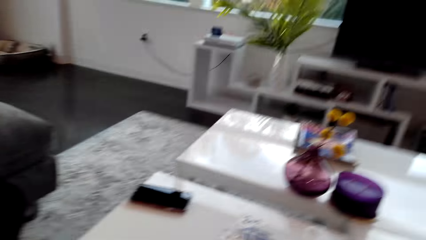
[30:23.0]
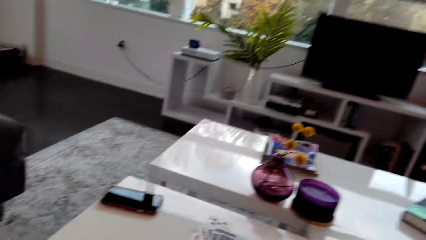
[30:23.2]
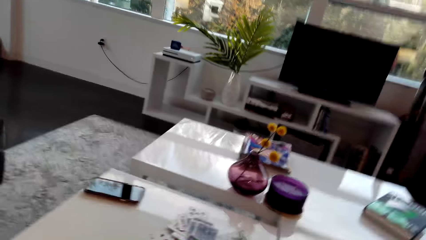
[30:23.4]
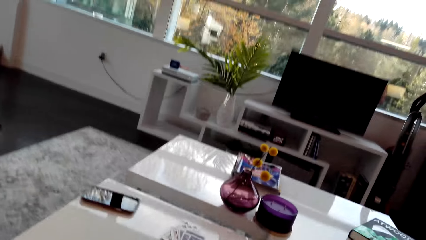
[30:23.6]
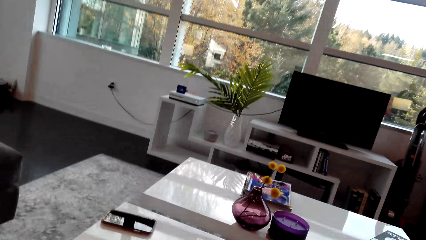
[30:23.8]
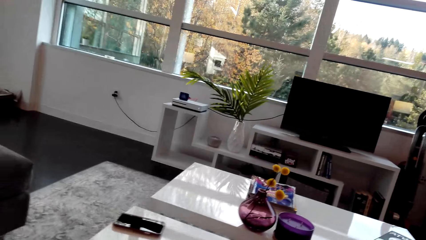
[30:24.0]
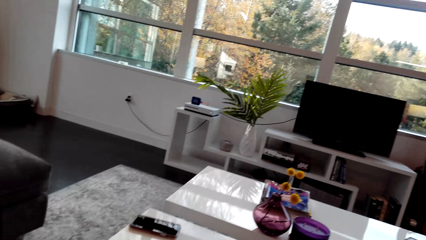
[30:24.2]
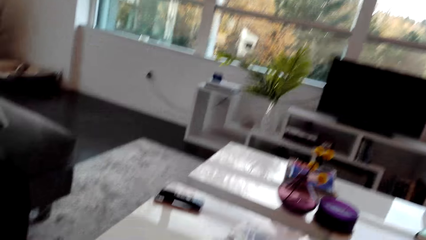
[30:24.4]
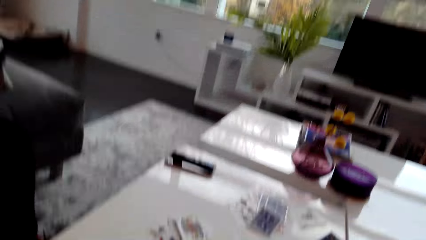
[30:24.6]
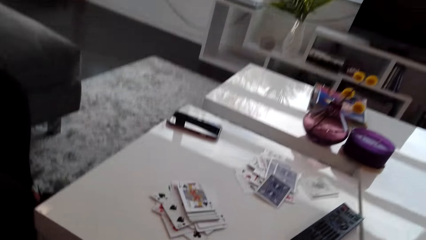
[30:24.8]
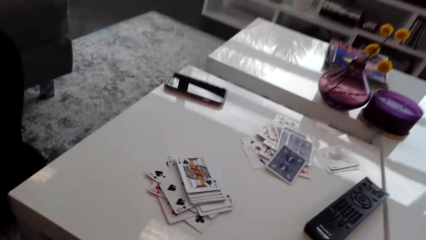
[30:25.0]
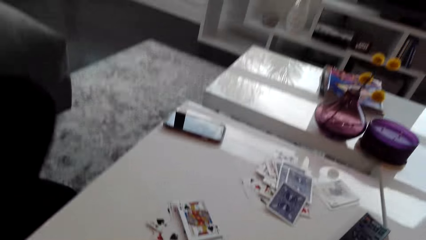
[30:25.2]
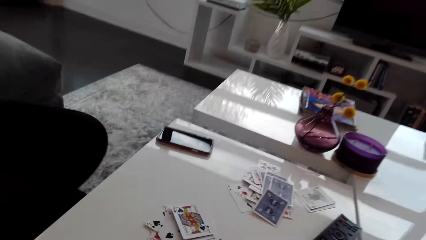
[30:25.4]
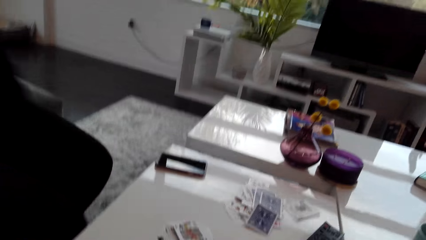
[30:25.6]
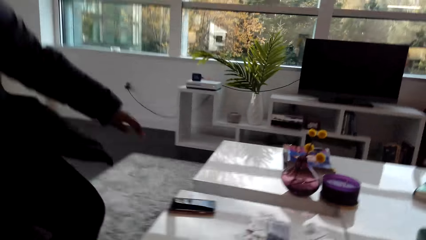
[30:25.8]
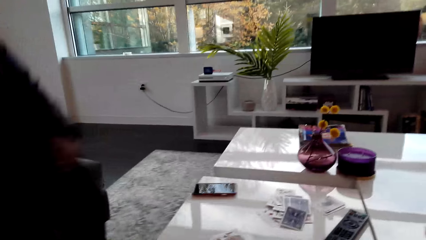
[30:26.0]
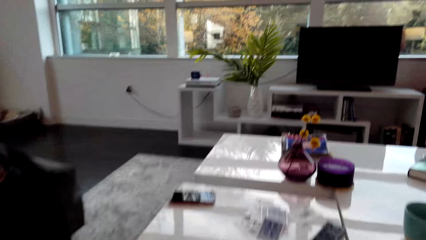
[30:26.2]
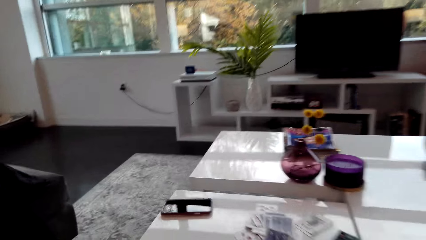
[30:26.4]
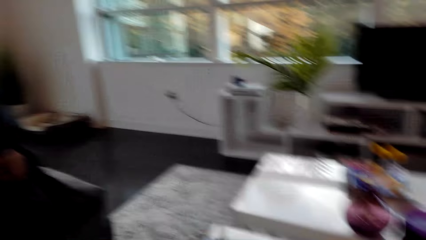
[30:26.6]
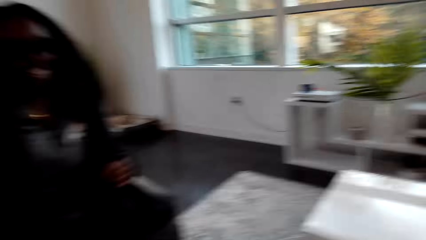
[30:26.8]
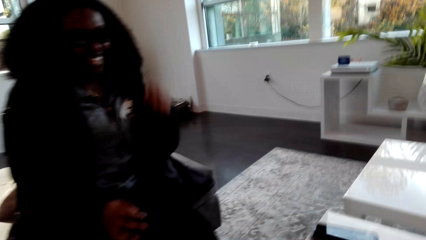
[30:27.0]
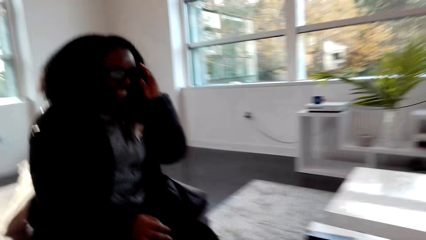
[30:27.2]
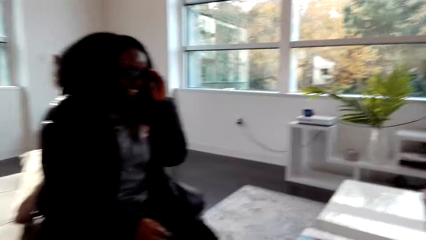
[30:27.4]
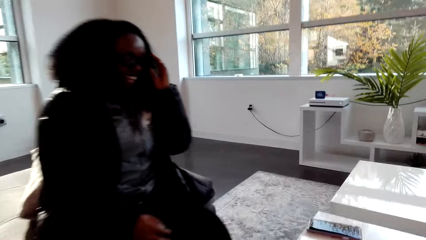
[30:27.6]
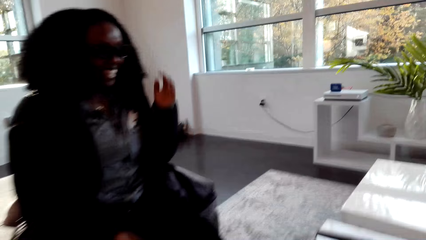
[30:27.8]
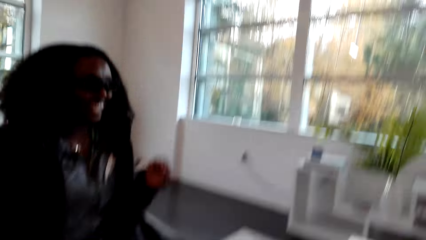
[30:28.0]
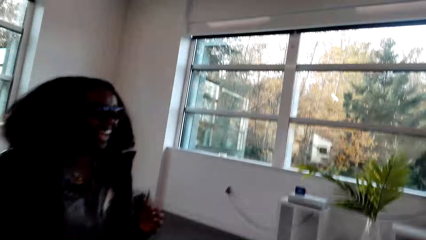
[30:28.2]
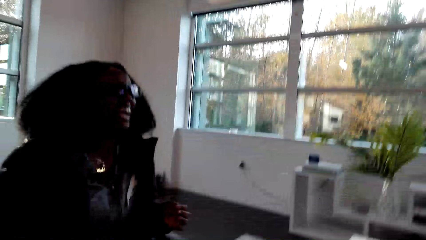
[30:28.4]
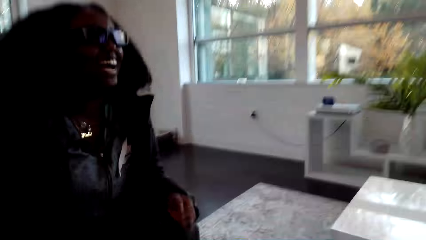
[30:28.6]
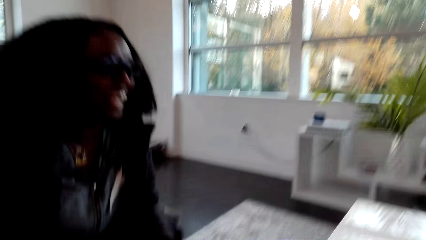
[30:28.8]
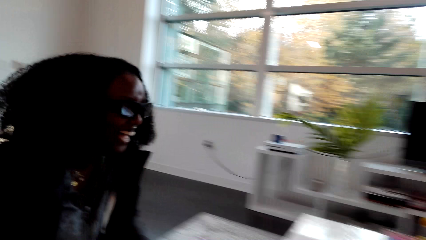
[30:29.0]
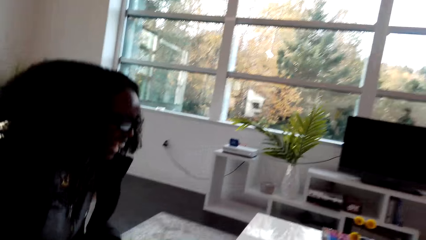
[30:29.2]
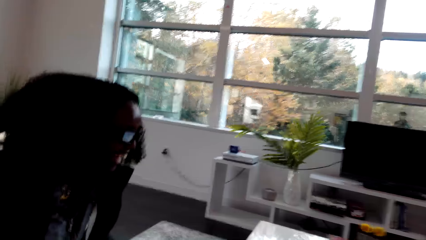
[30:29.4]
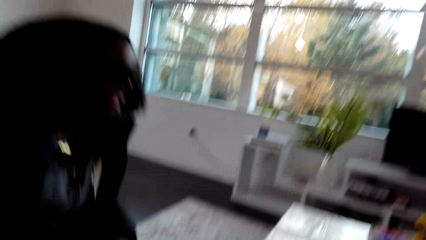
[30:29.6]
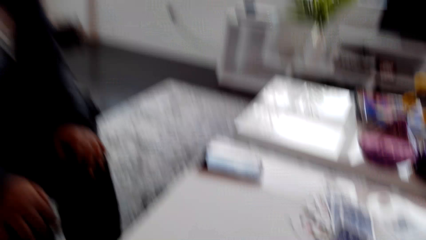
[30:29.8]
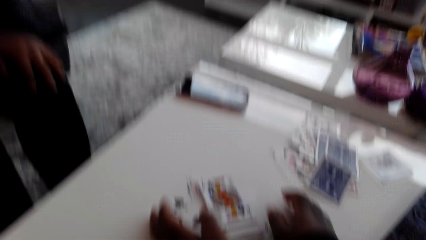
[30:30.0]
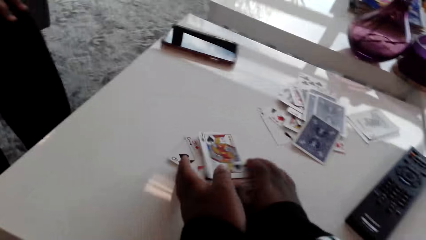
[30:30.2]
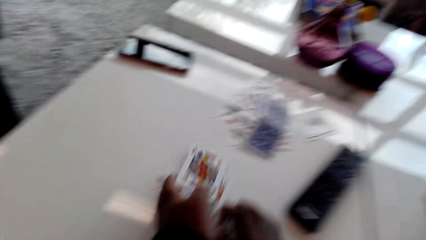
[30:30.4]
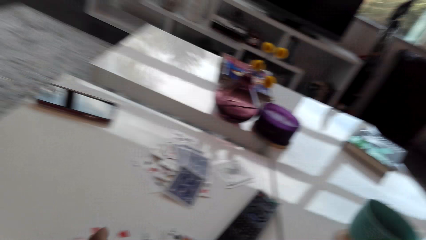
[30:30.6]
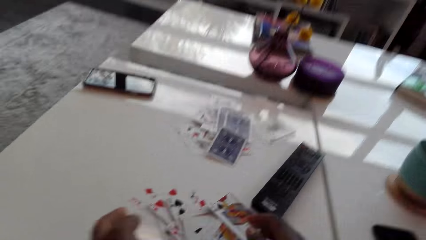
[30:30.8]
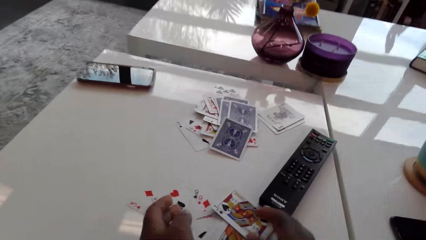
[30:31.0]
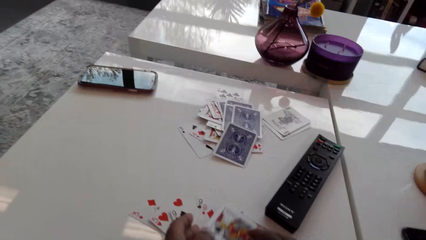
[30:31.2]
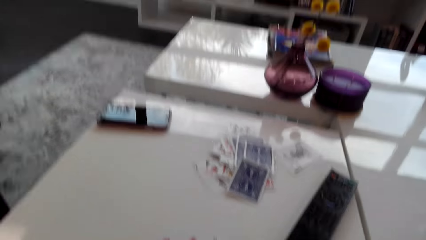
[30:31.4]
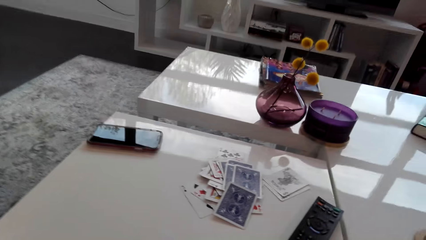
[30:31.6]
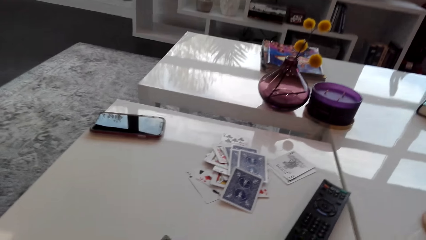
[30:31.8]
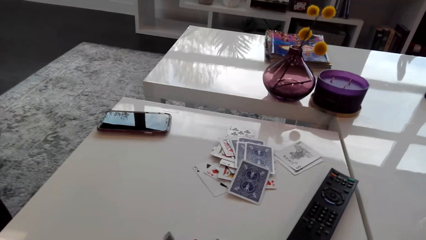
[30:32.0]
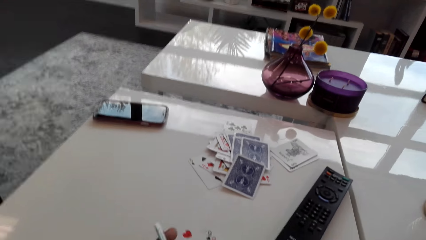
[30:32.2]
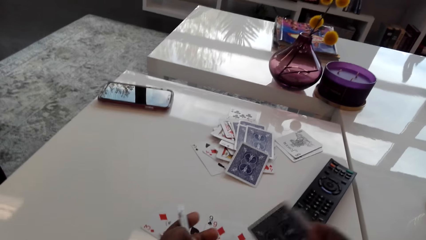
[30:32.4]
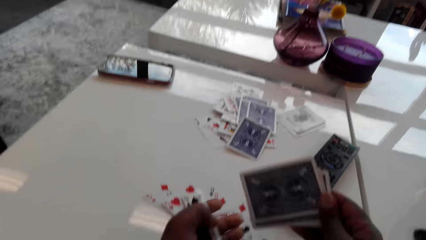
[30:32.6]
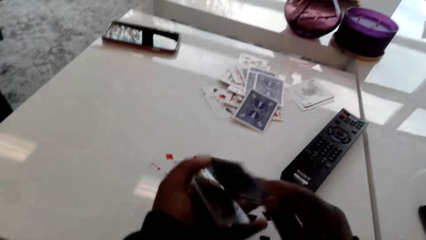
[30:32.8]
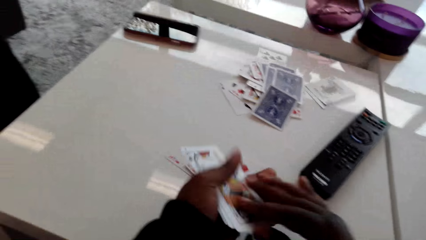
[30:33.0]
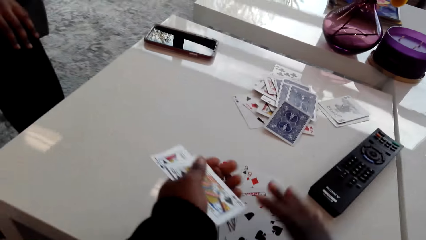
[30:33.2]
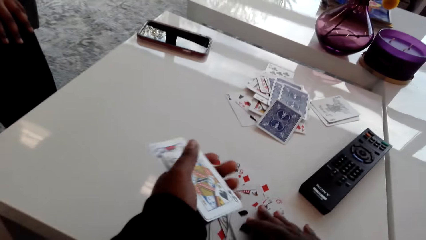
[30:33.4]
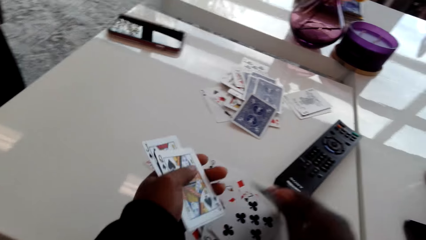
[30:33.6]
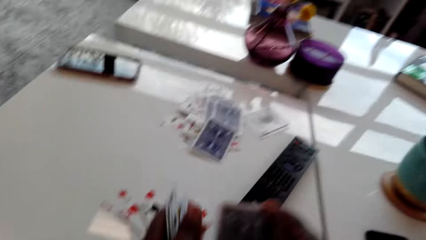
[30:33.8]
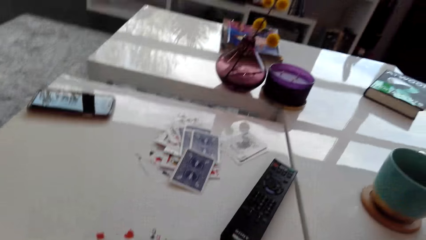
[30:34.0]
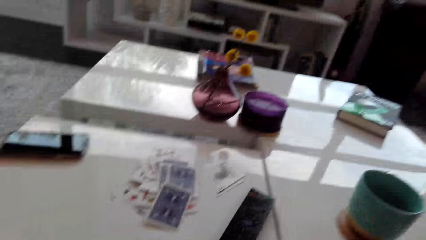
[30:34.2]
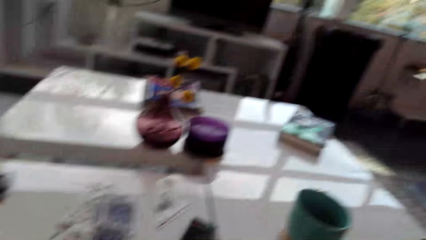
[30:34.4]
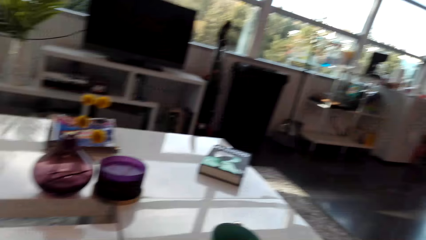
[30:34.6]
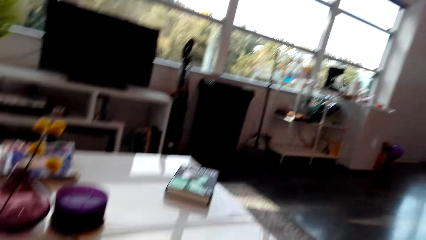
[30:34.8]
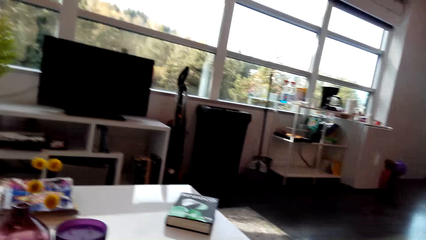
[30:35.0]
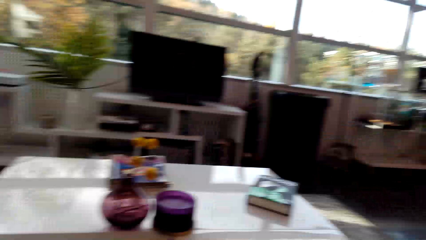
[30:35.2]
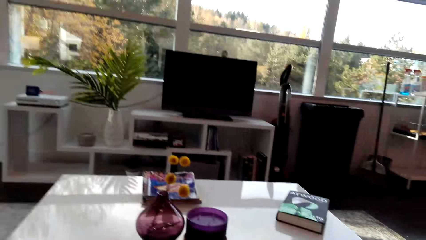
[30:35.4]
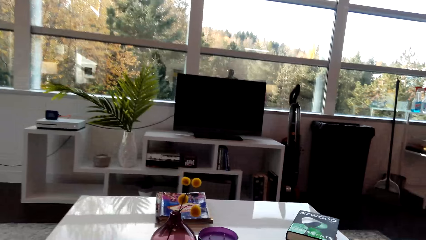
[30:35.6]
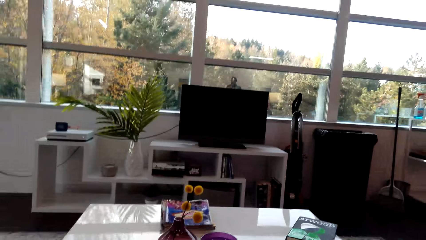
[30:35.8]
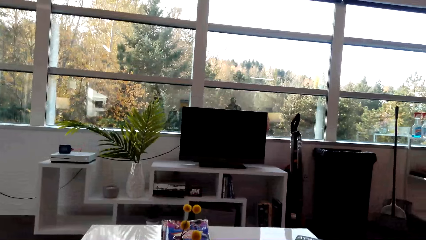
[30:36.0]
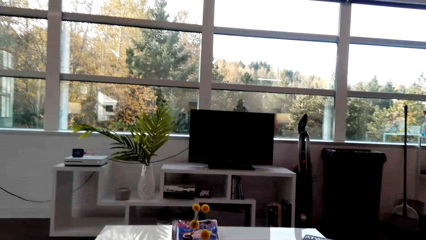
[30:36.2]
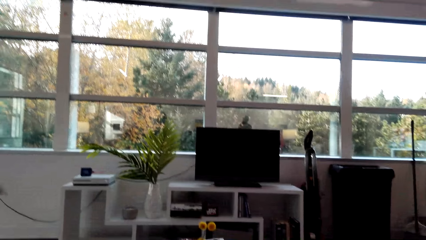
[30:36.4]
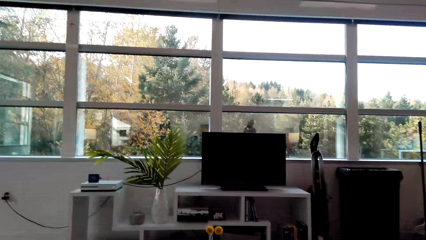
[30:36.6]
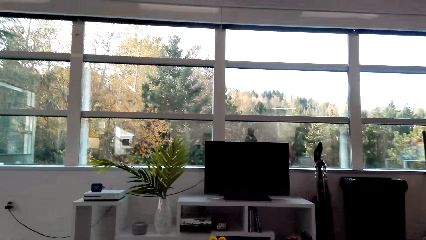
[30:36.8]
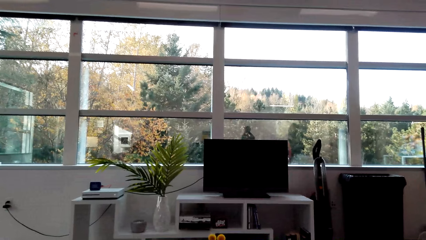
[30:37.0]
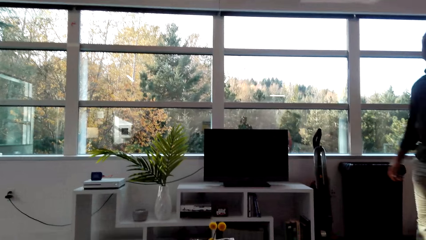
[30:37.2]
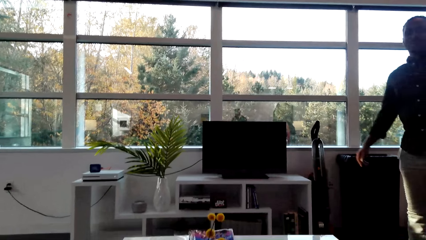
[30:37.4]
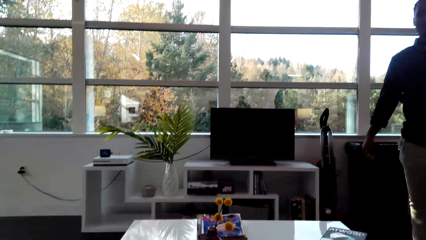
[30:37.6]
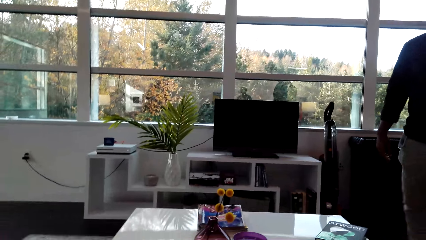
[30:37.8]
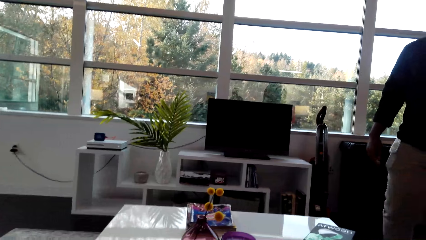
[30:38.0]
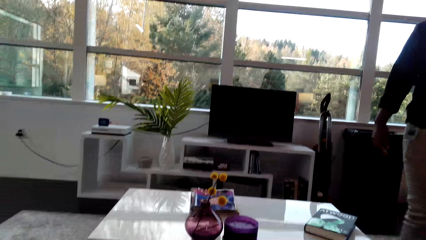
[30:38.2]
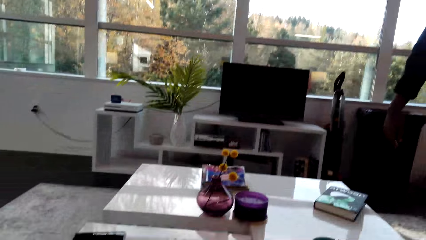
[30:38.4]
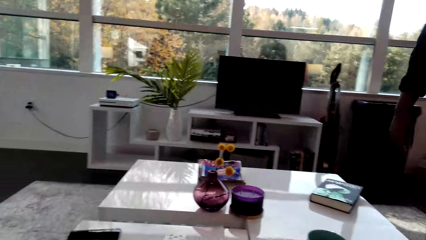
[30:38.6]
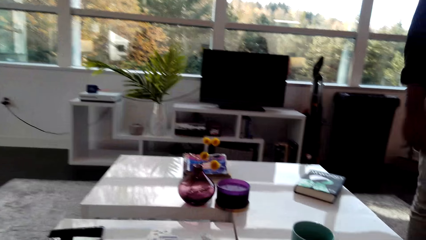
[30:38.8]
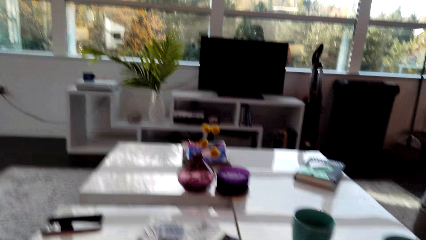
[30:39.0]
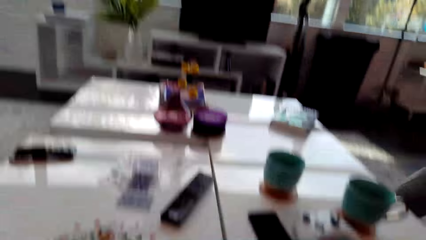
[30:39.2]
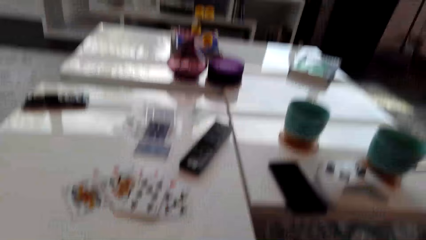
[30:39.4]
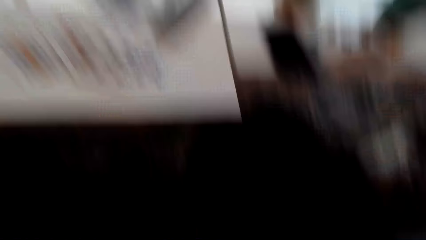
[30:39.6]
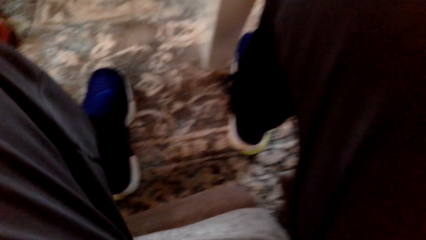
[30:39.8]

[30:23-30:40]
The camera wearer laughs. The woman laughs. The camera wearer looks around. They talk to the woman. The woman laughs. She laughs again. The camera wearer picks up the cards on the table. They play a card game with the woman. They talk to the woman. They hold the cards in both hands. The woman laughs. A man talks to the camera wearer. The woman talks to the camera wearer. The man talks to the camera wearer. The camera wearer looks around. They talk to the man. The man talks to the camera wearer, and walks.
